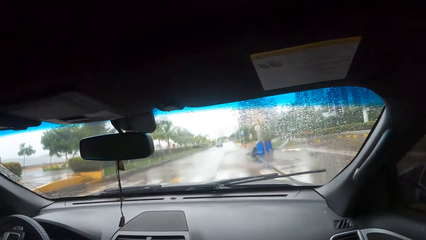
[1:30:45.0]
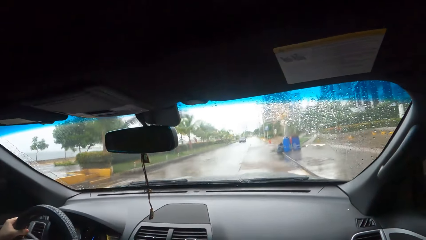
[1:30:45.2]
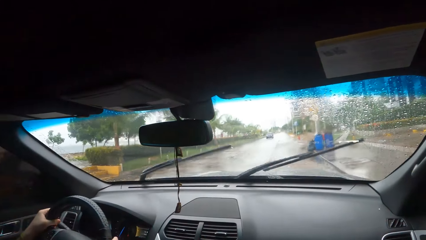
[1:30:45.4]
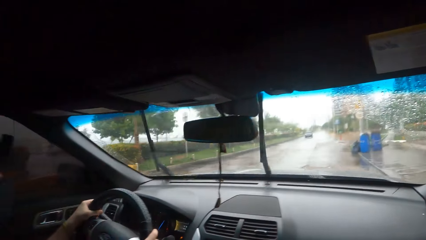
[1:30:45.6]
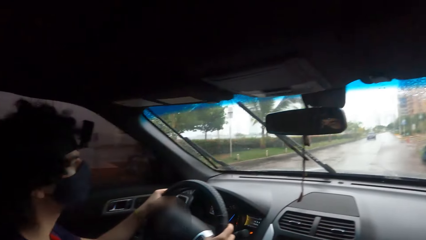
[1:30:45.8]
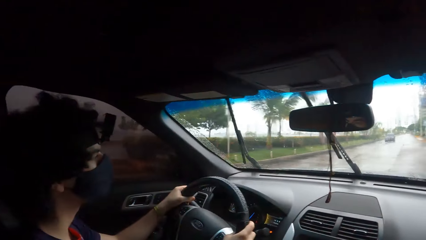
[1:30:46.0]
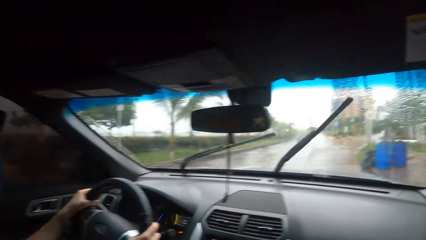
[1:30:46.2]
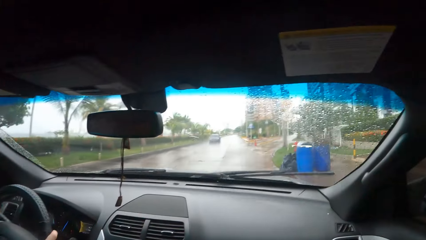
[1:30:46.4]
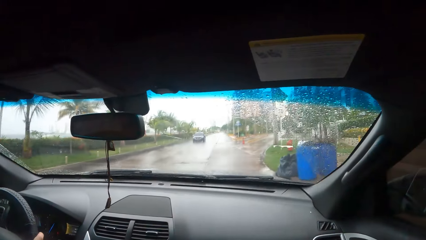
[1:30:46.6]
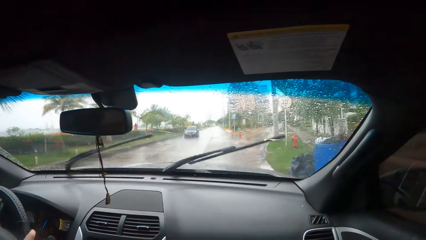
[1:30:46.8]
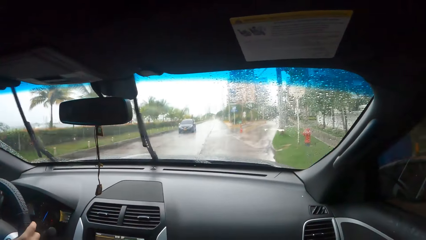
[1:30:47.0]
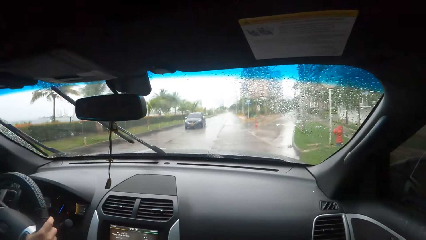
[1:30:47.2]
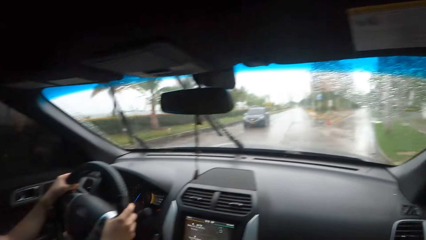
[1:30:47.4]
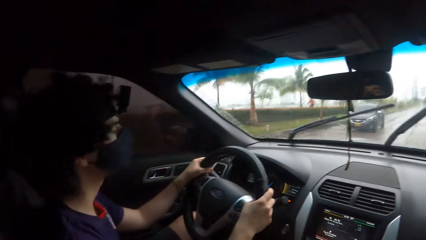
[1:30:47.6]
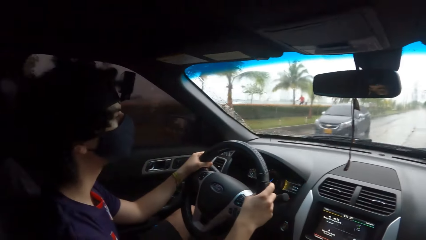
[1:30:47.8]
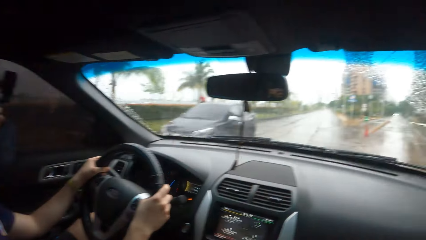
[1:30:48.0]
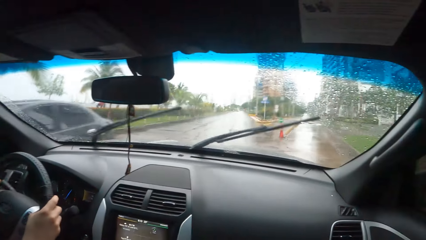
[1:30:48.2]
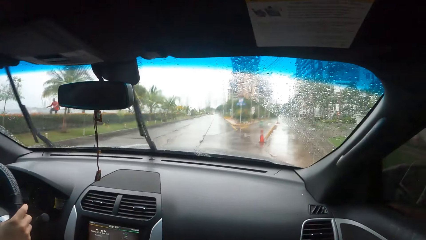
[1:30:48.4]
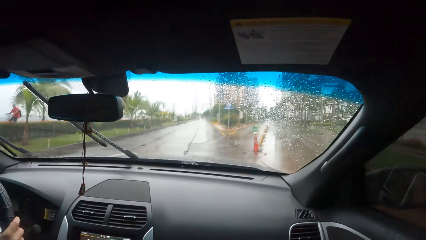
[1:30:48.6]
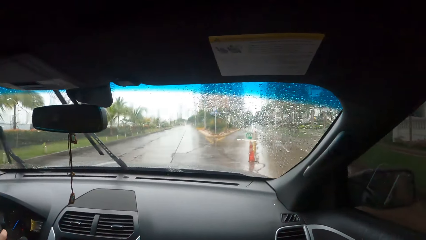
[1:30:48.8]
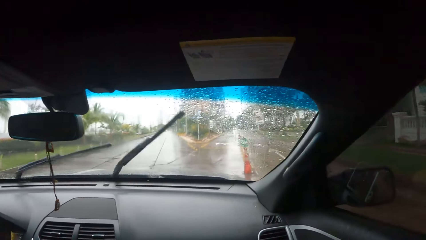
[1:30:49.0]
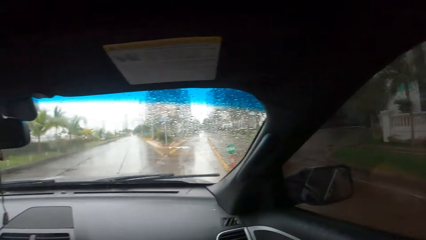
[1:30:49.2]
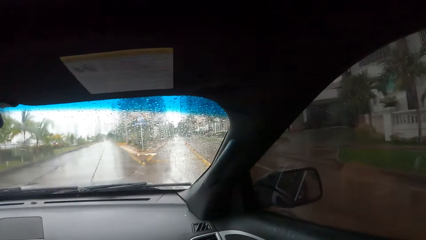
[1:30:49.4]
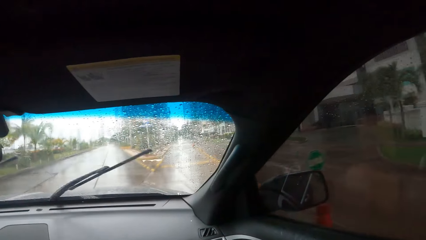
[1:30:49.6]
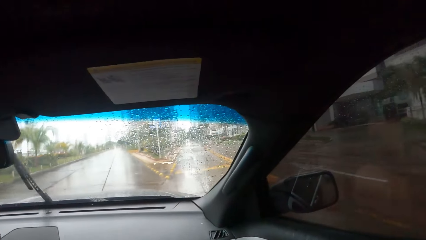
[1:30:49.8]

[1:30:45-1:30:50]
The camera wearer looks forward. They converse with a person. They look forward. They converse with the person. They look forward.

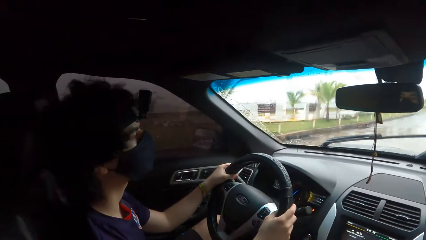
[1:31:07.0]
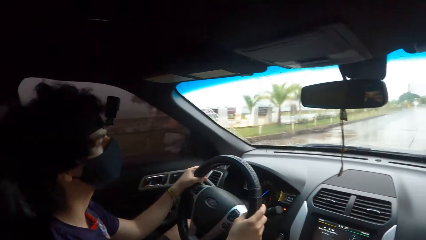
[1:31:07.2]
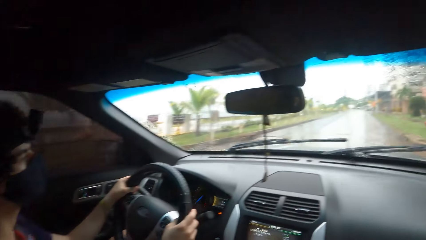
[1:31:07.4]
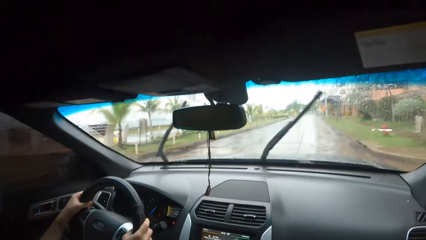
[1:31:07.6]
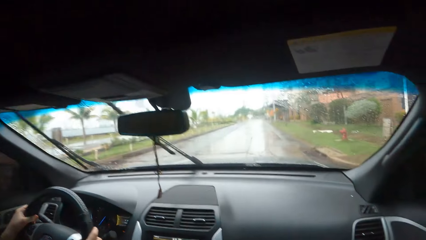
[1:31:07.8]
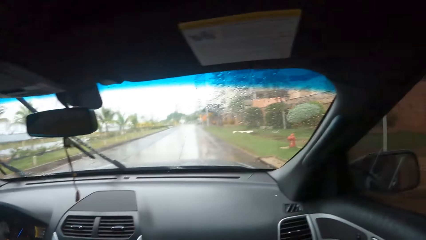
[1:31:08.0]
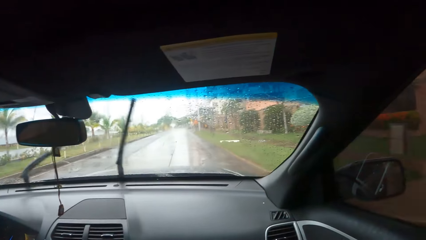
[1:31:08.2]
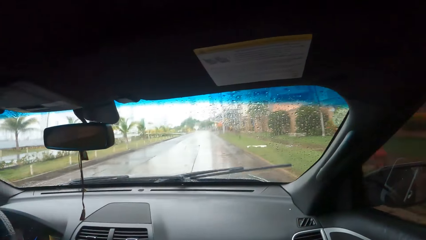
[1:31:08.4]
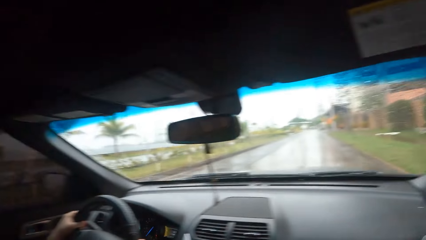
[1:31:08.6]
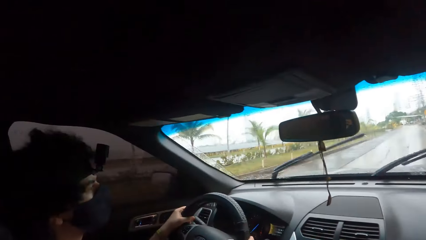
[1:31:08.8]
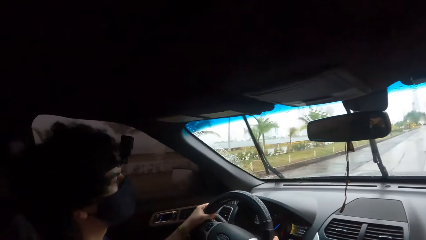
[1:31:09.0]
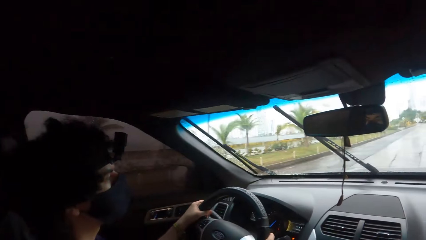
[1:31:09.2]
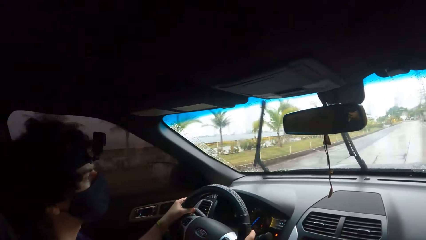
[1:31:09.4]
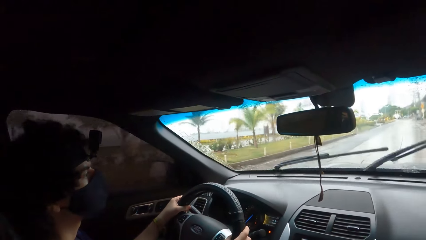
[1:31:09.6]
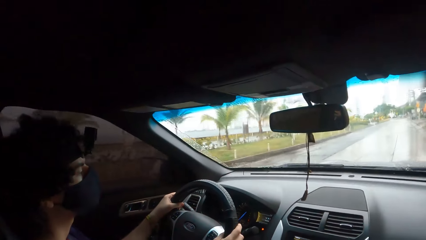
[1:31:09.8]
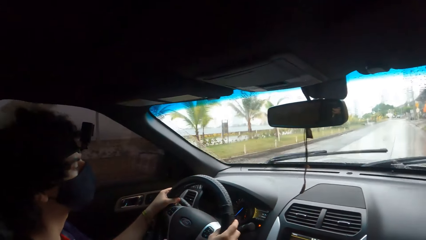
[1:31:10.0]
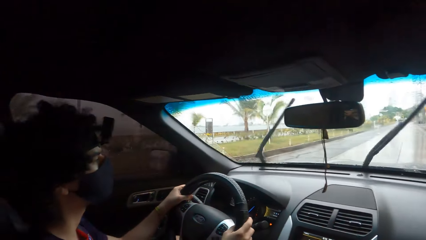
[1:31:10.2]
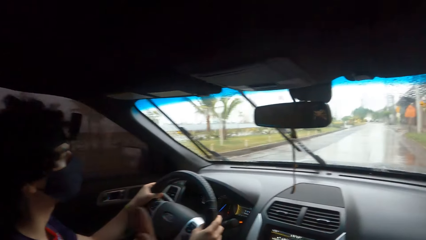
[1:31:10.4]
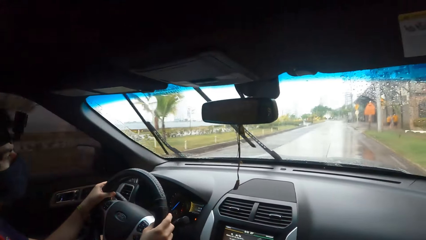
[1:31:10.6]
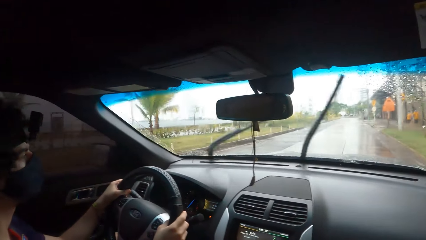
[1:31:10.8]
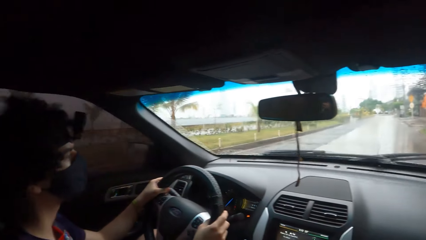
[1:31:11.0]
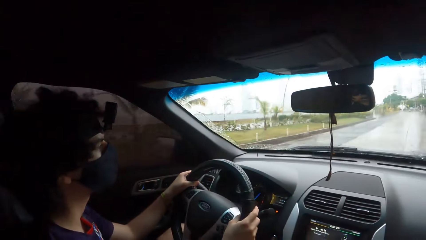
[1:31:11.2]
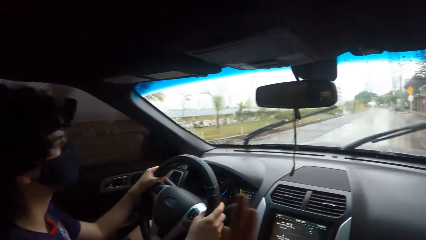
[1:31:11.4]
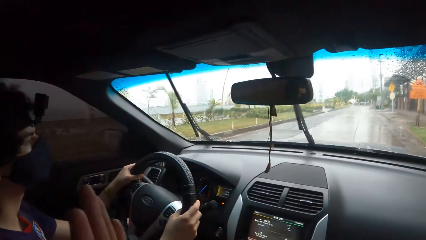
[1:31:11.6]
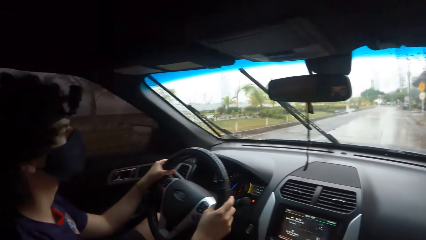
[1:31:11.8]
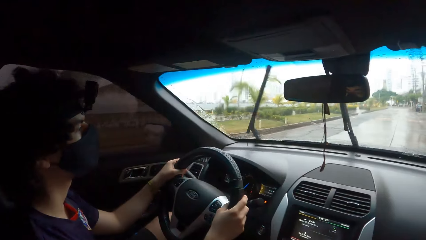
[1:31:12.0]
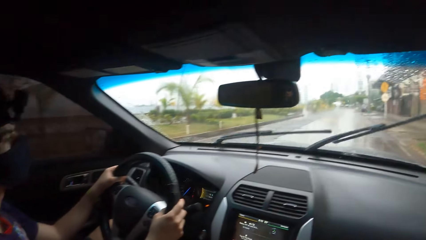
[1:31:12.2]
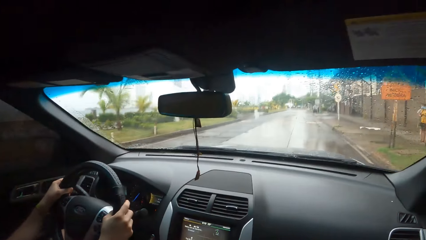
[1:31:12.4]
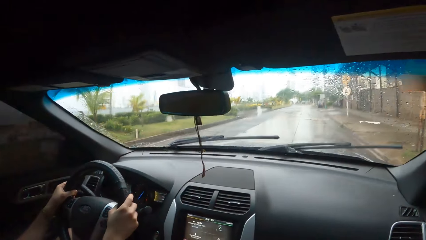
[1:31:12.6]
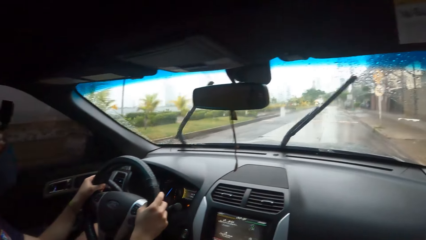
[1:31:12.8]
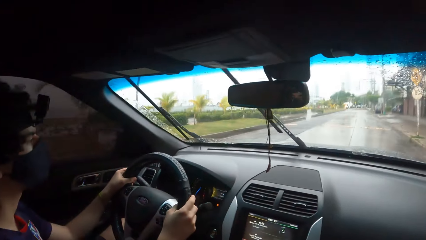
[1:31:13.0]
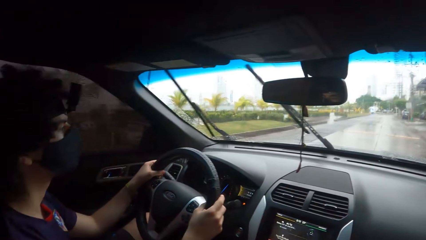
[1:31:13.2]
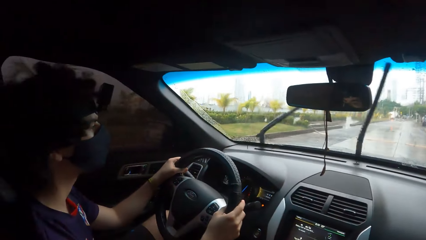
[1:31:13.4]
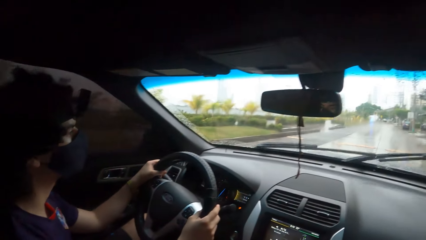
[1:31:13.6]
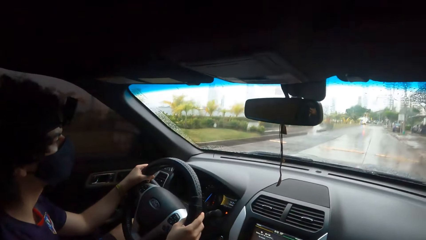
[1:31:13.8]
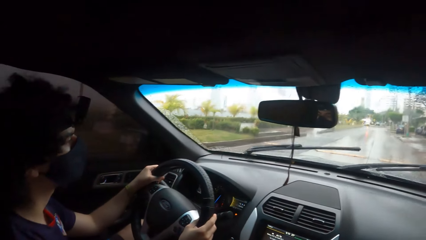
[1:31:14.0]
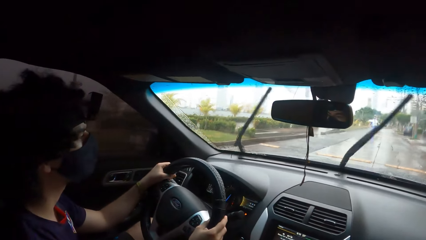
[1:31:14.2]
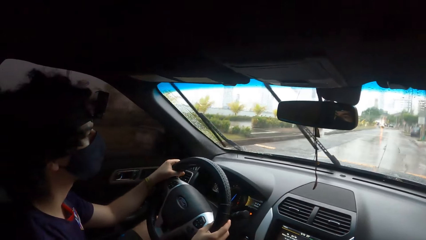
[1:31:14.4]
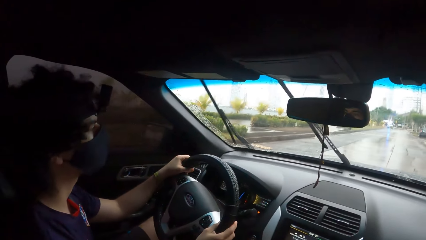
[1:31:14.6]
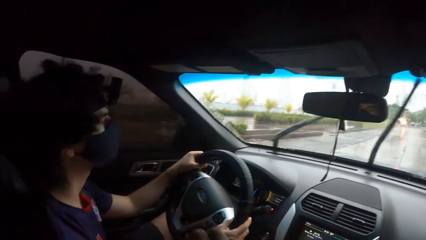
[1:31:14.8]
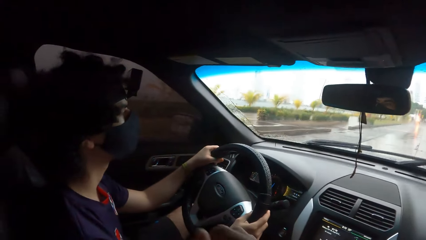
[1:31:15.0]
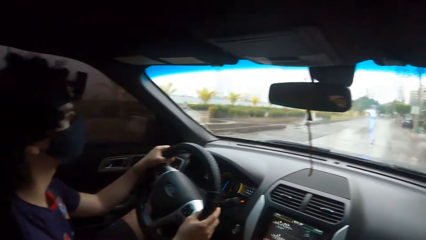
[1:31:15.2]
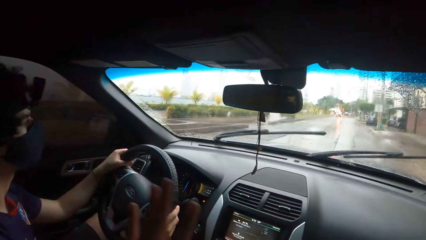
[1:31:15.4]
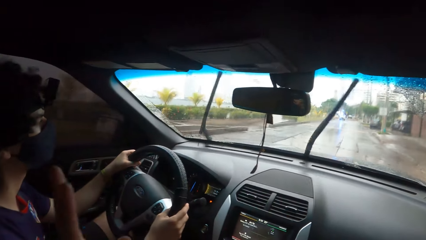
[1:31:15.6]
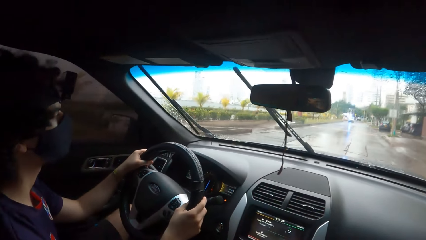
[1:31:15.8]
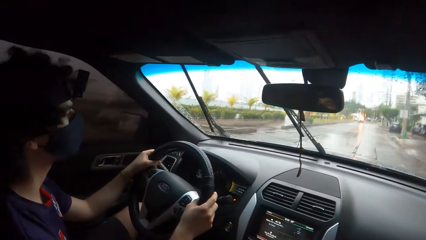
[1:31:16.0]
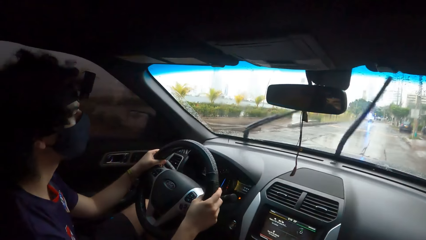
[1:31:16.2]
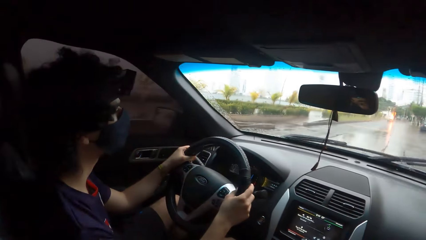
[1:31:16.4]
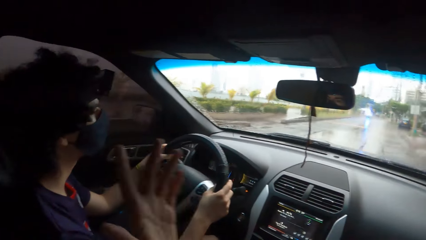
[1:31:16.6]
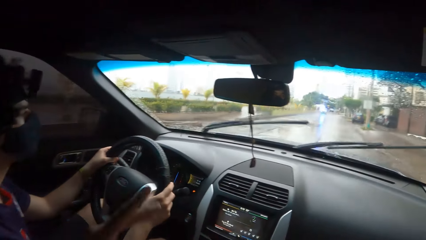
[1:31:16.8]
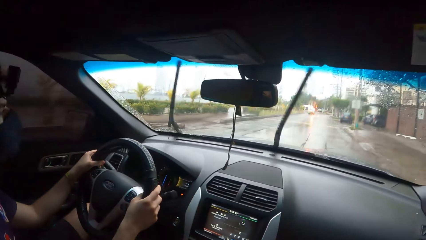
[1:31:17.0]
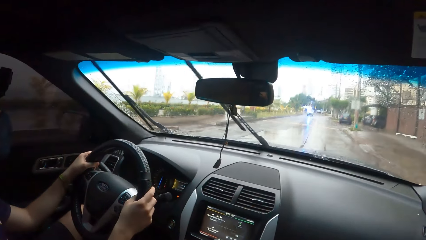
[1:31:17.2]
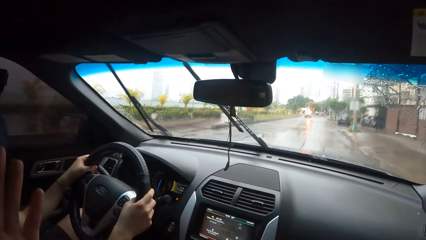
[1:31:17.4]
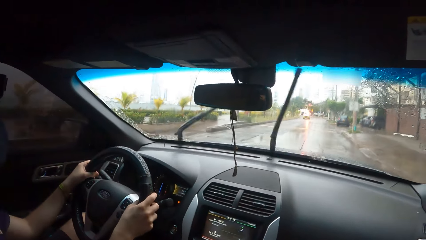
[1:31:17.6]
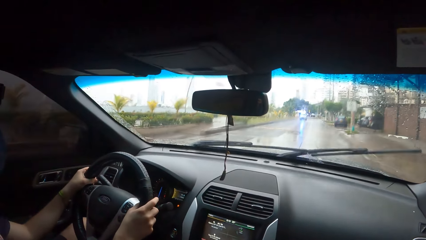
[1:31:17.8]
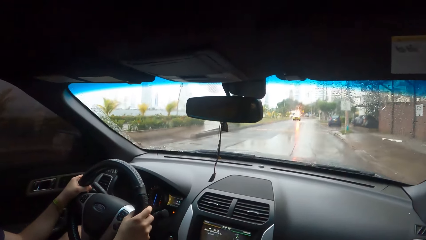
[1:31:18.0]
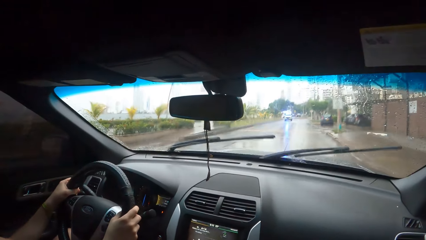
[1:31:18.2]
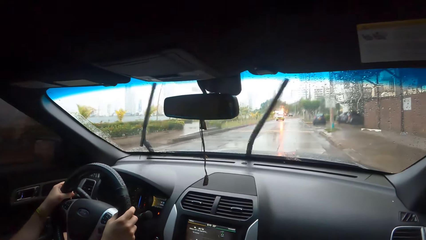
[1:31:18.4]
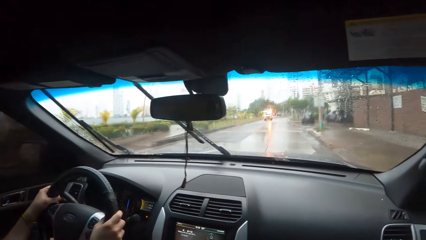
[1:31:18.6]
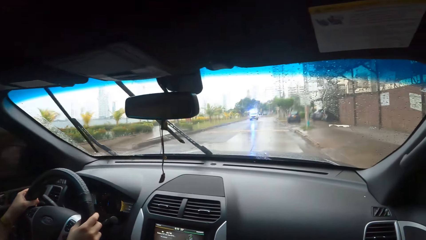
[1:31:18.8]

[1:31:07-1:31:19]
The camera wearer looks outside the car window. They look forward. They converse with a man and use hand gestures. The man drives the car.
